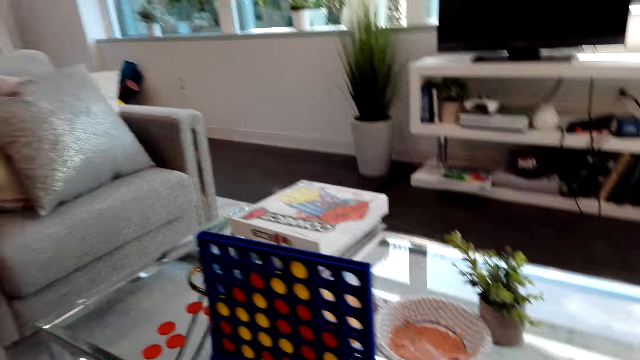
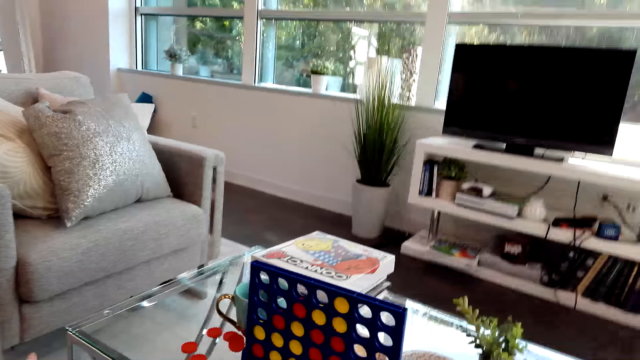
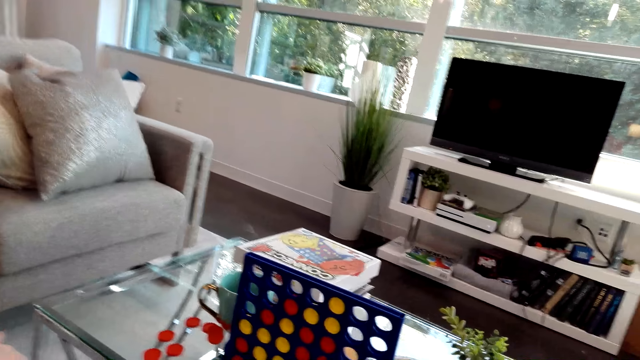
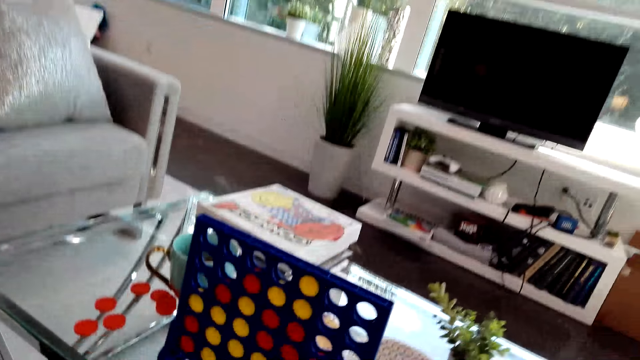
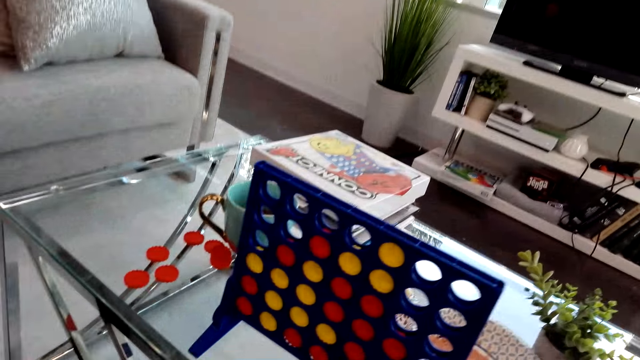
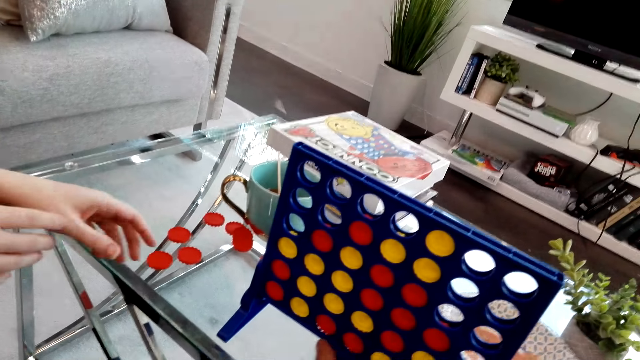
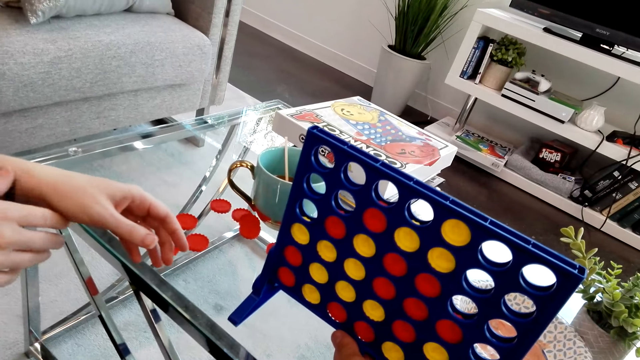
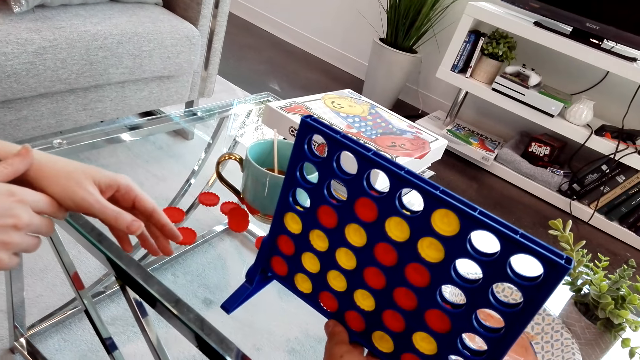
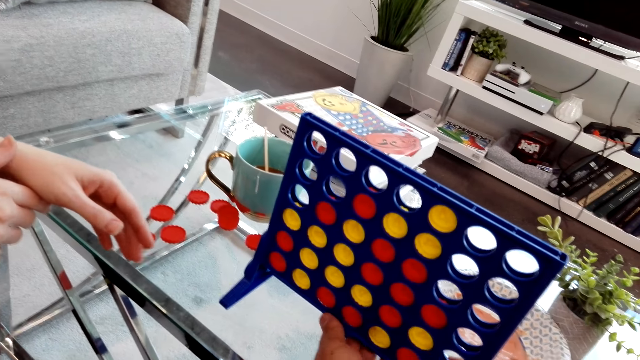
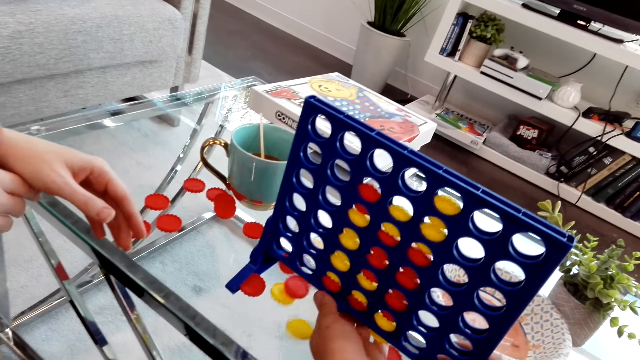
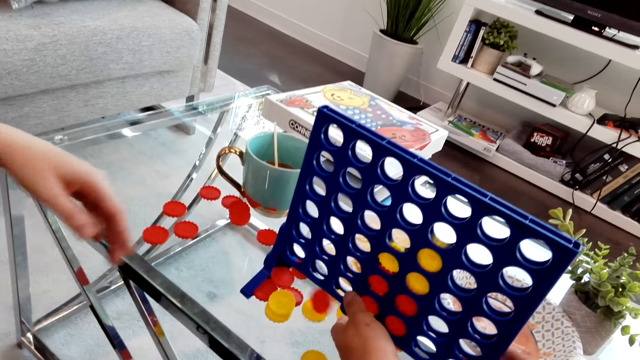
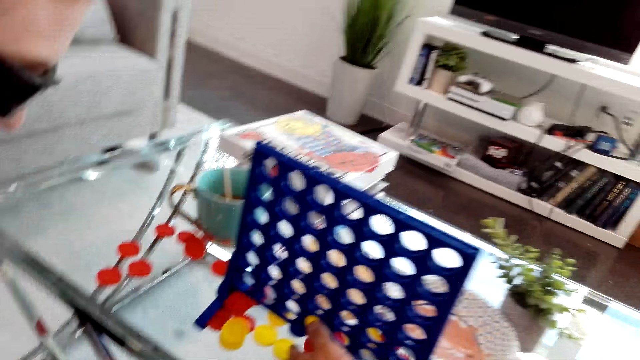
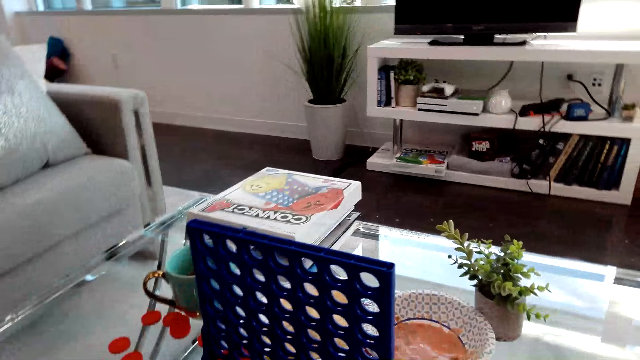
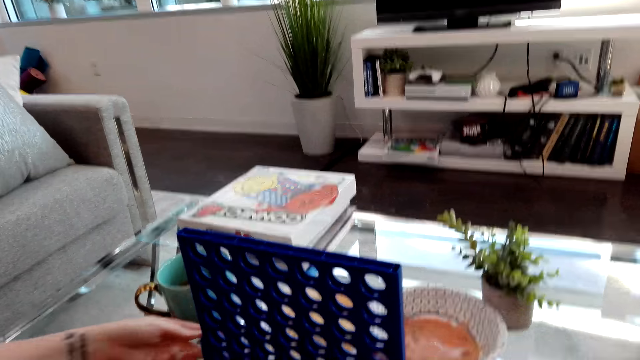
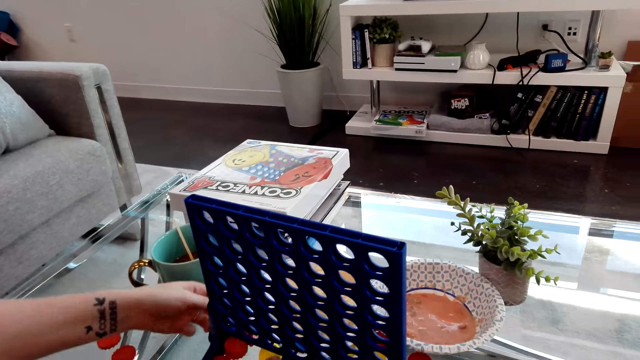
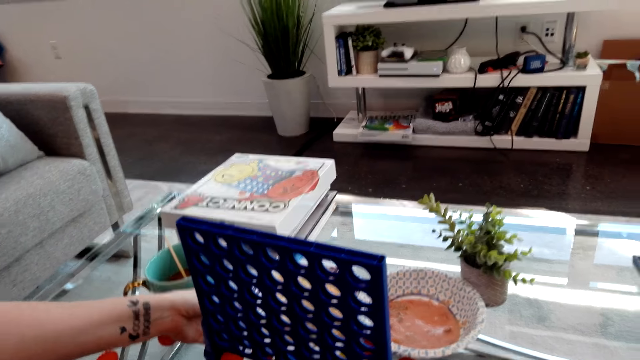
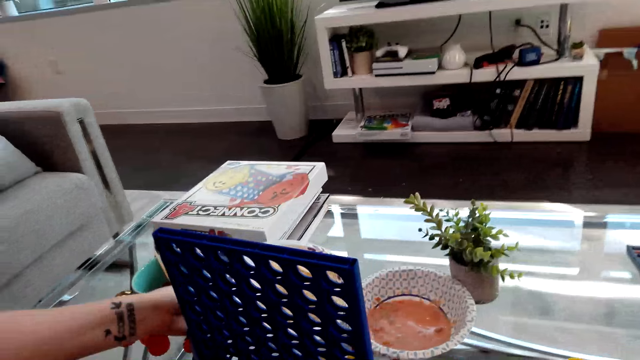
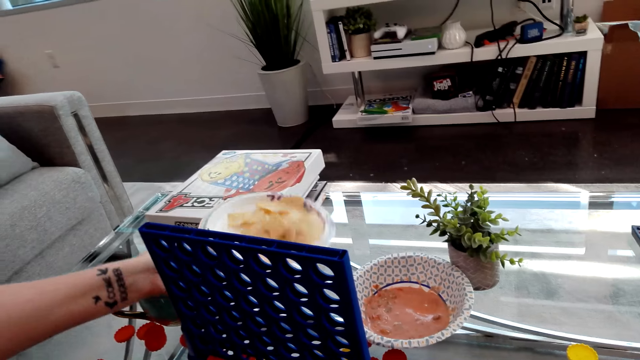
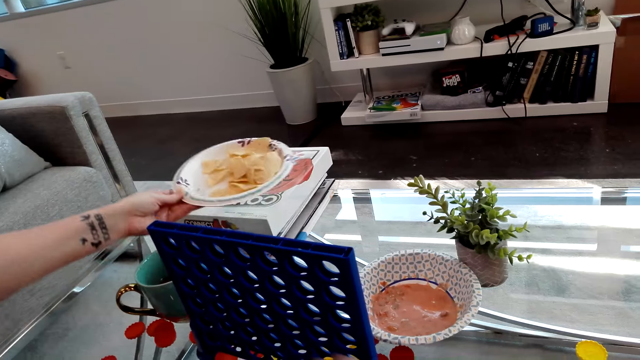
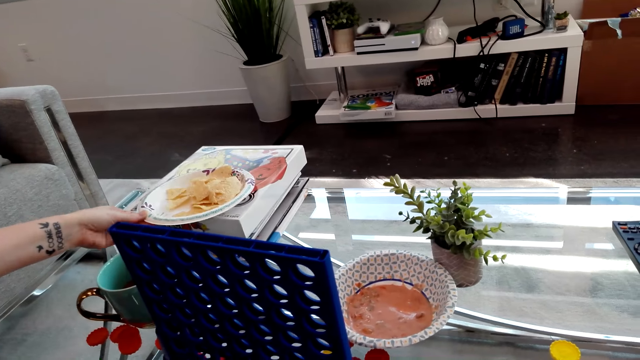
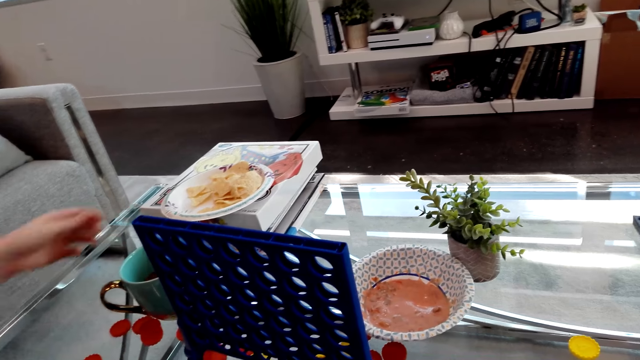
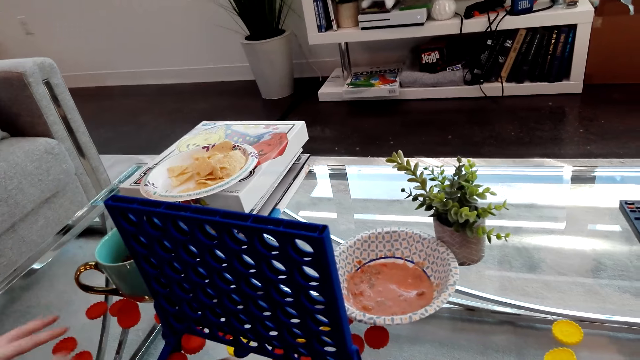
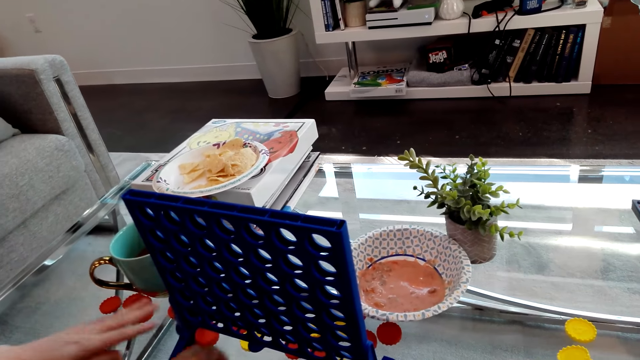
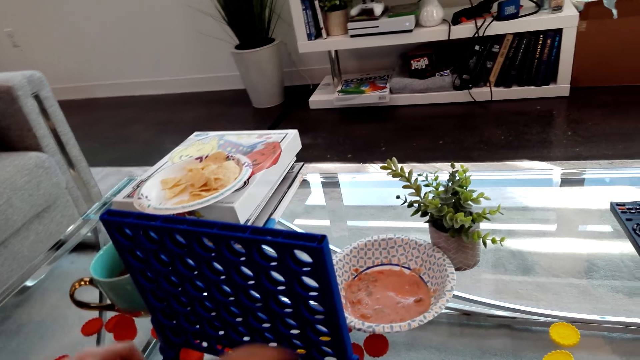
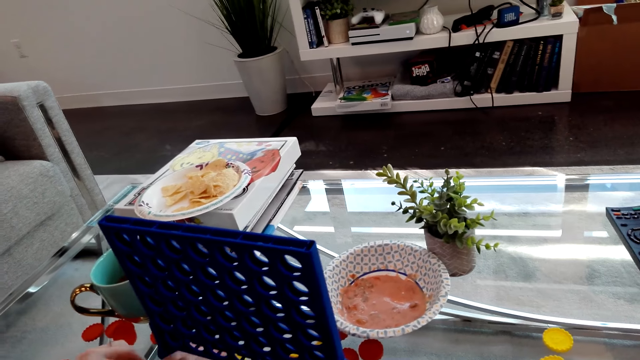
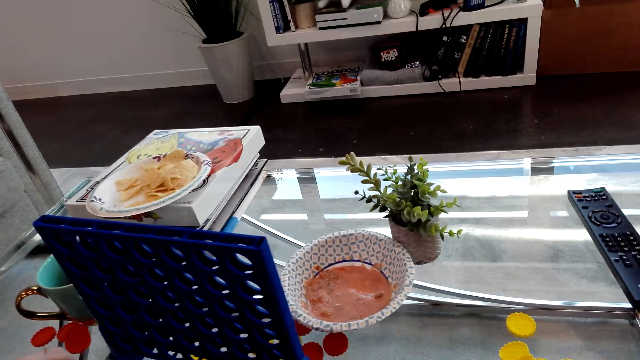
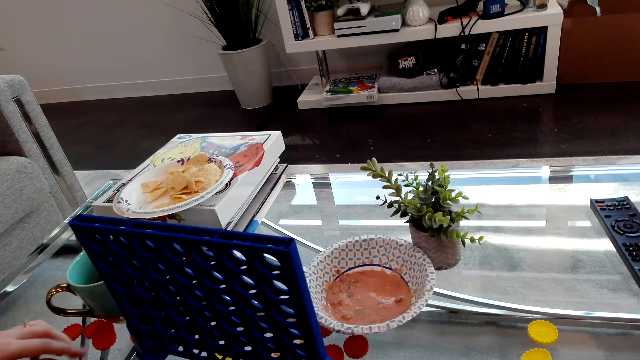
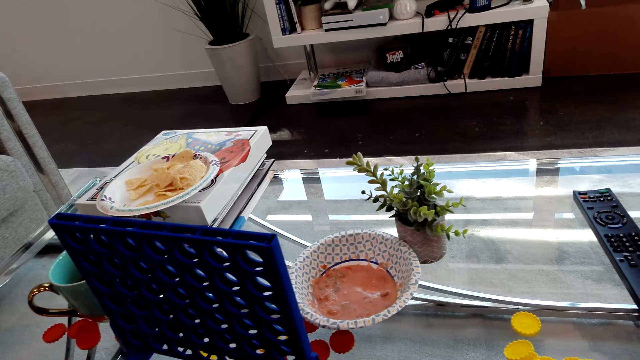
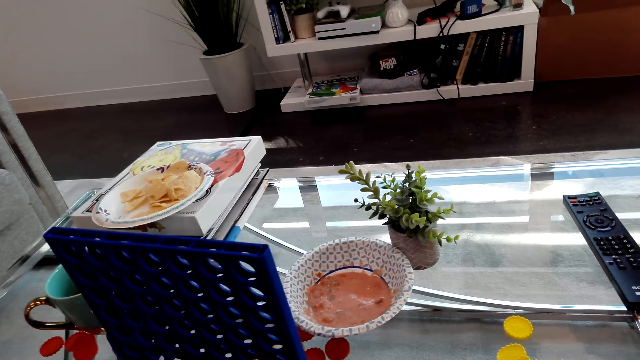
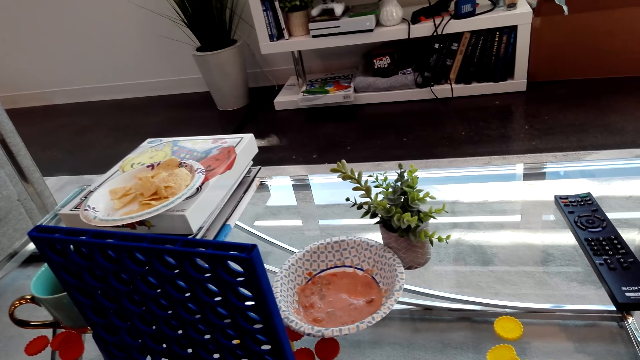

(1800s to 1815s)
The camera wearer removes Connect 4 game coins from the board. A person picks a plate from the table, puts the plate on the table, and picks Connect 4 game coins from the table.

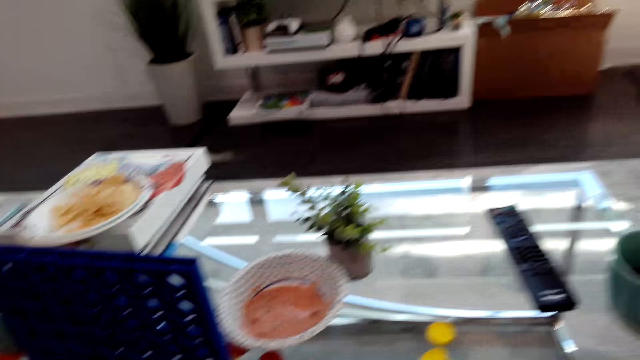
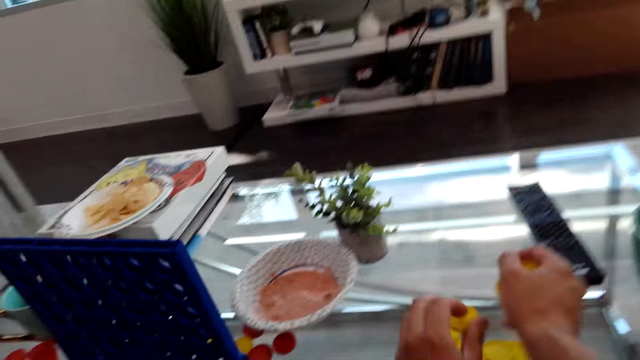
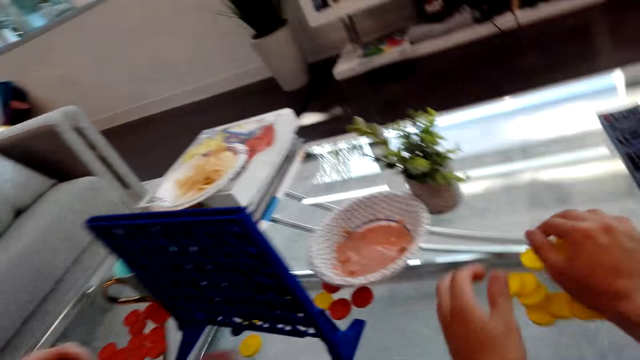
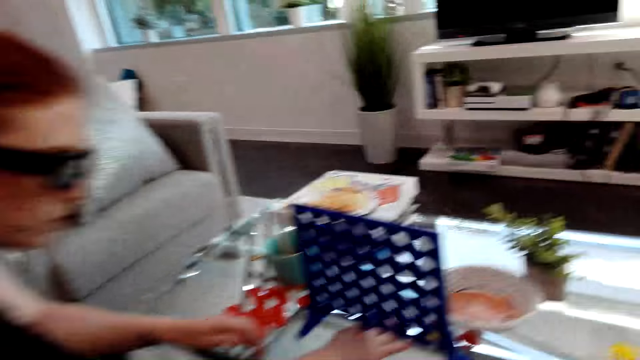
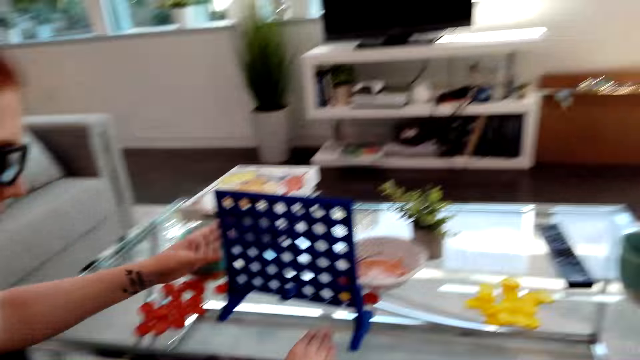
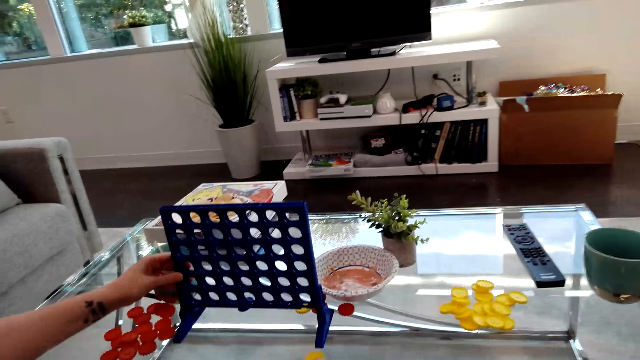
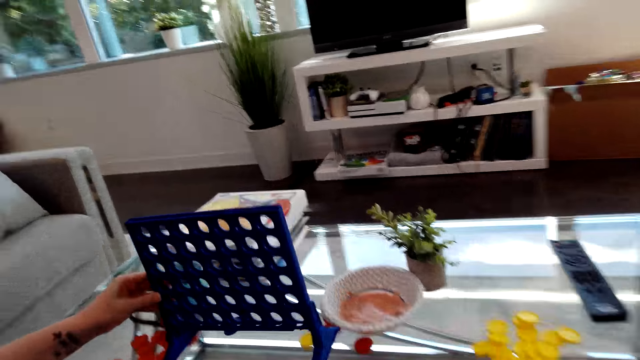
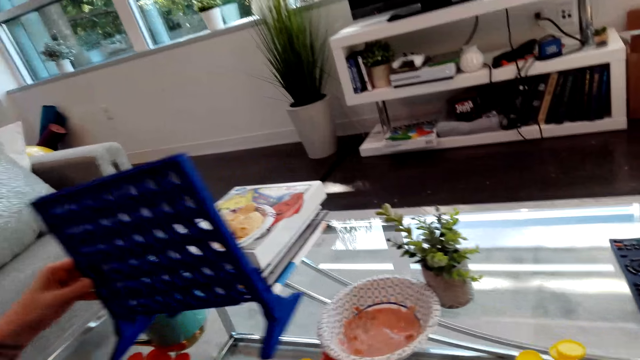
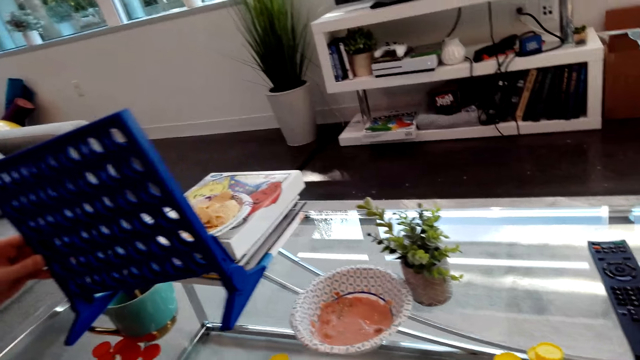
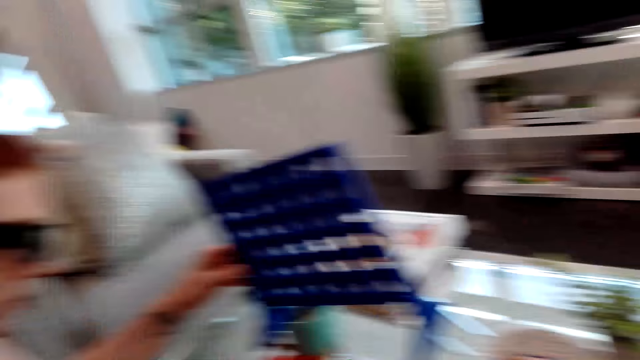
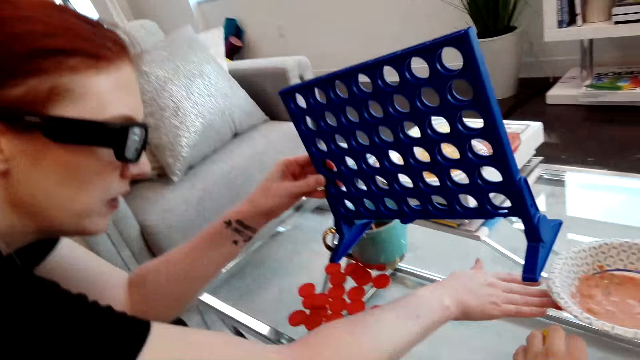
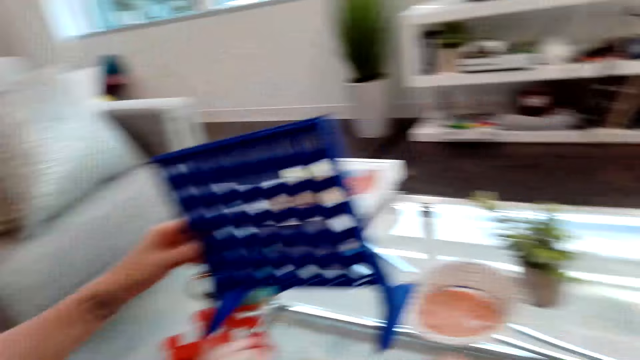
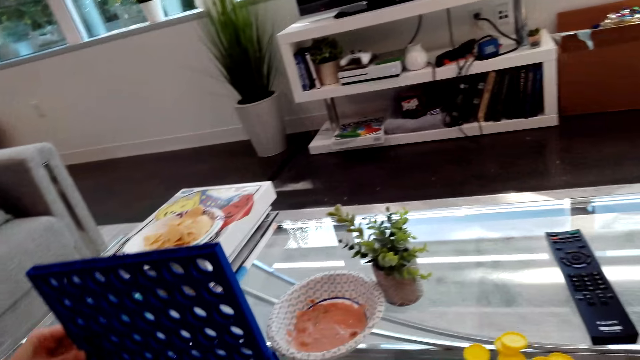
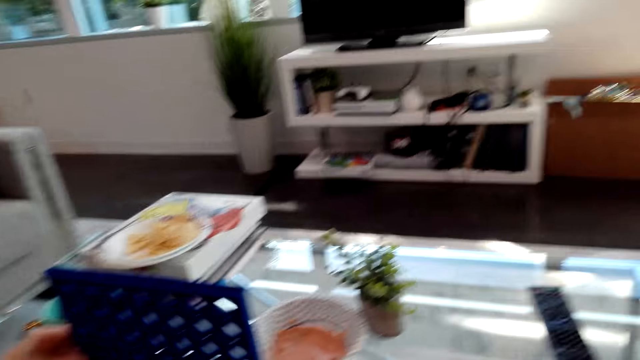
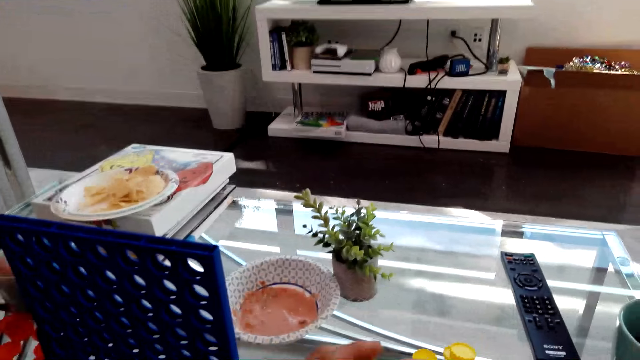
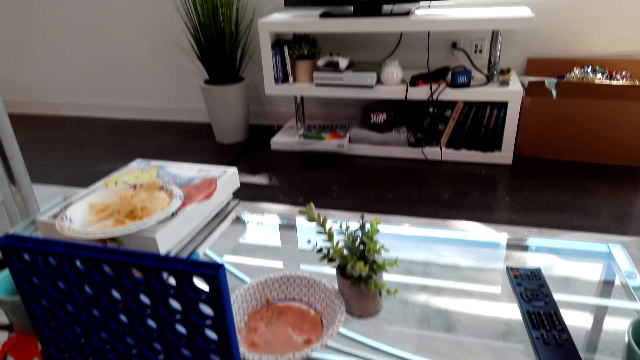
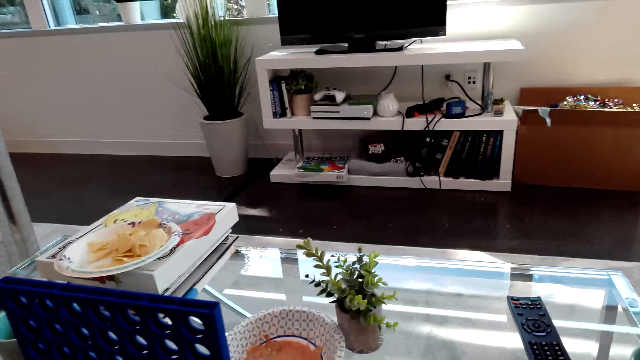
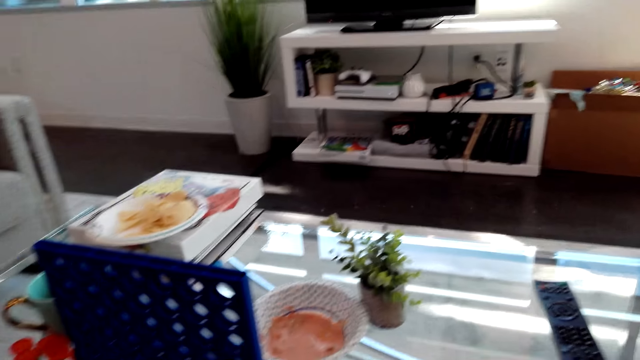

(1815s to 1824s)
The camera wearer puts Connect 4 game coins on the table. A lady moves the board on the table. She holds the Connect Four board.
